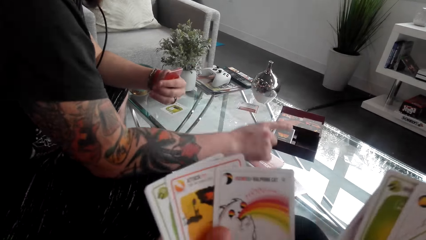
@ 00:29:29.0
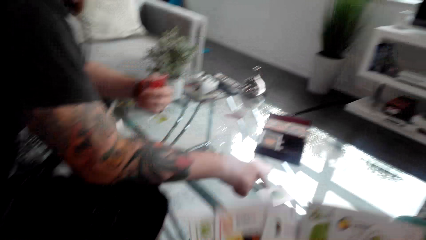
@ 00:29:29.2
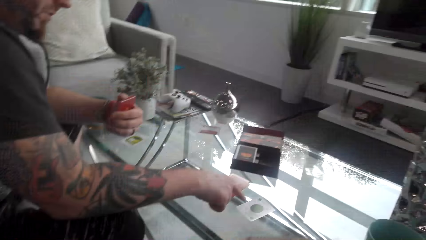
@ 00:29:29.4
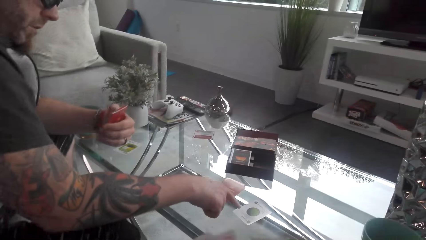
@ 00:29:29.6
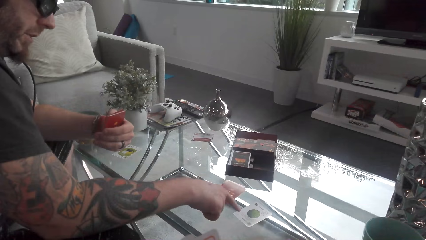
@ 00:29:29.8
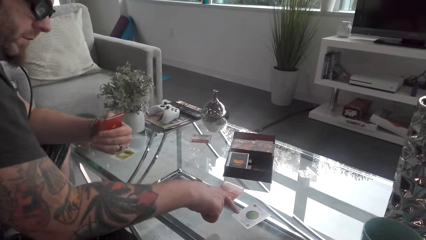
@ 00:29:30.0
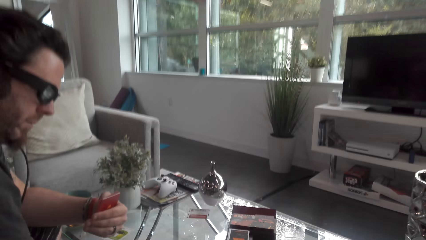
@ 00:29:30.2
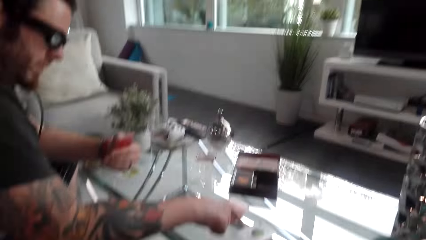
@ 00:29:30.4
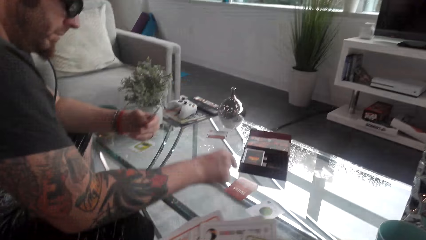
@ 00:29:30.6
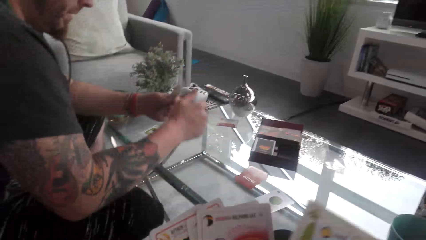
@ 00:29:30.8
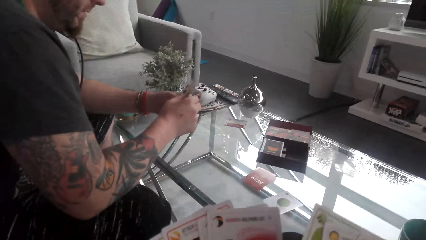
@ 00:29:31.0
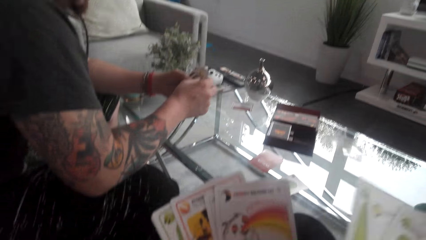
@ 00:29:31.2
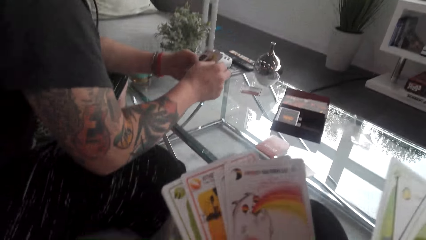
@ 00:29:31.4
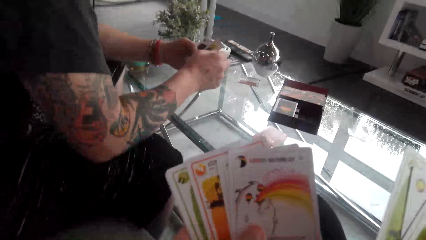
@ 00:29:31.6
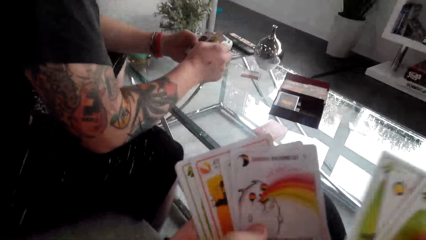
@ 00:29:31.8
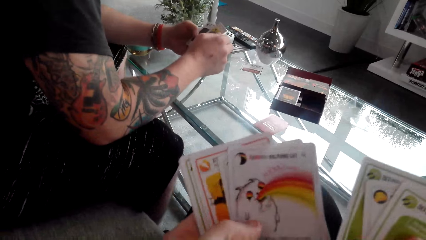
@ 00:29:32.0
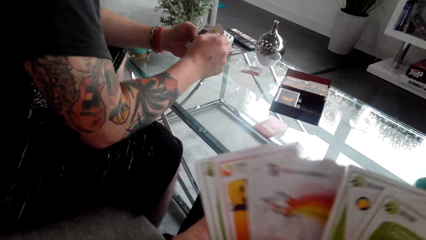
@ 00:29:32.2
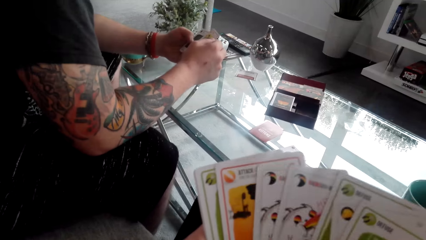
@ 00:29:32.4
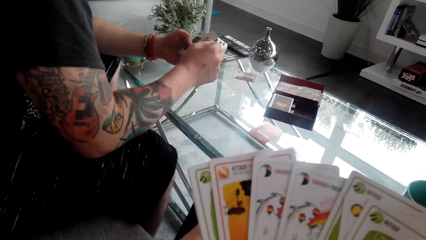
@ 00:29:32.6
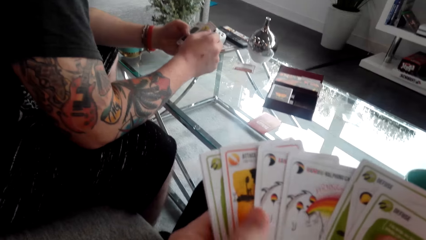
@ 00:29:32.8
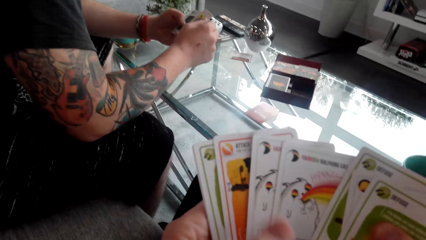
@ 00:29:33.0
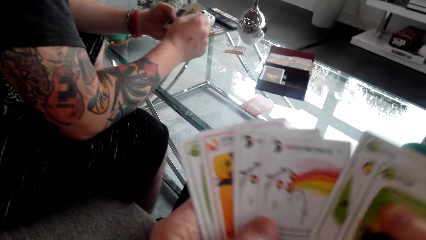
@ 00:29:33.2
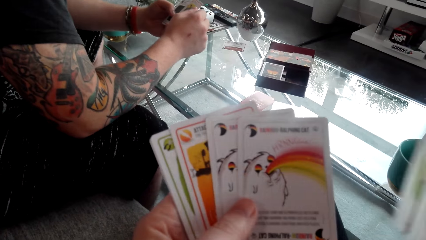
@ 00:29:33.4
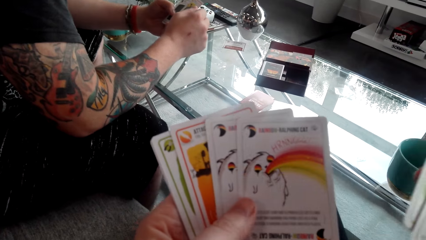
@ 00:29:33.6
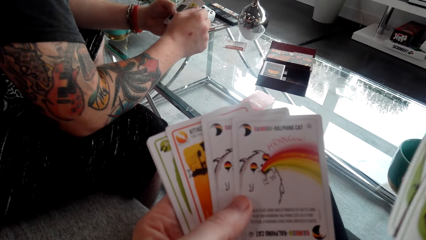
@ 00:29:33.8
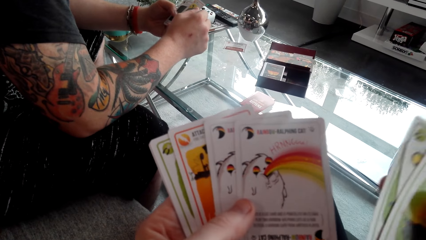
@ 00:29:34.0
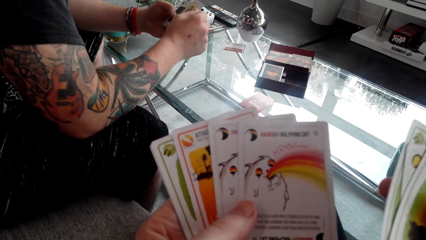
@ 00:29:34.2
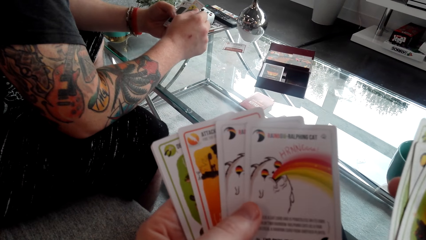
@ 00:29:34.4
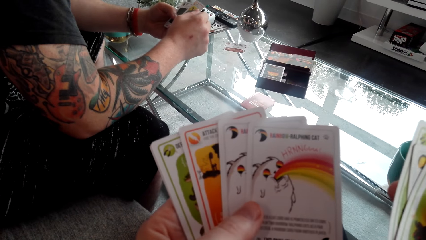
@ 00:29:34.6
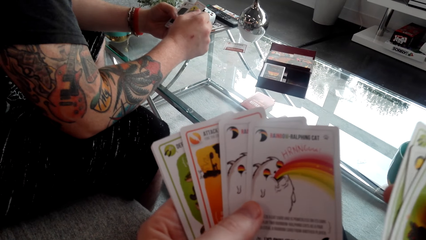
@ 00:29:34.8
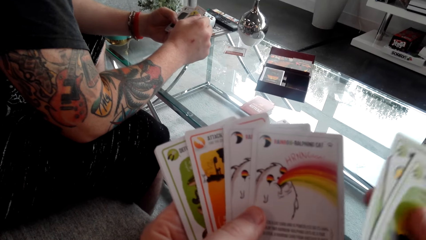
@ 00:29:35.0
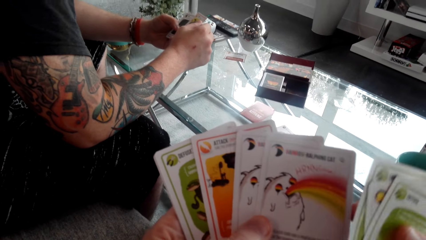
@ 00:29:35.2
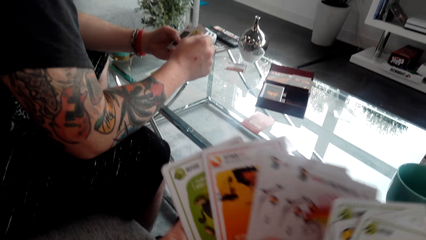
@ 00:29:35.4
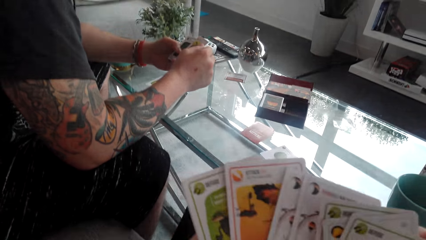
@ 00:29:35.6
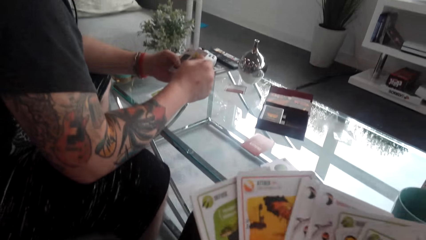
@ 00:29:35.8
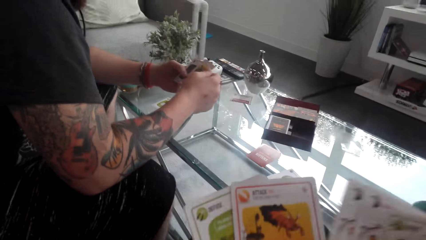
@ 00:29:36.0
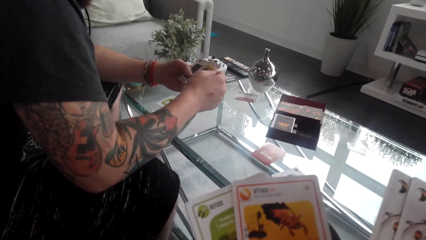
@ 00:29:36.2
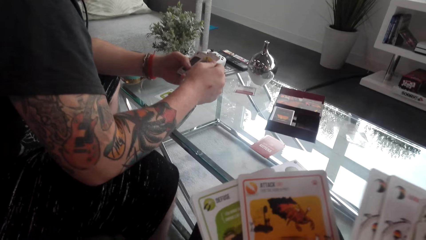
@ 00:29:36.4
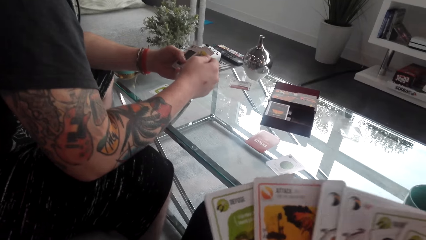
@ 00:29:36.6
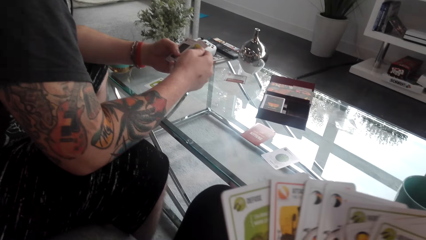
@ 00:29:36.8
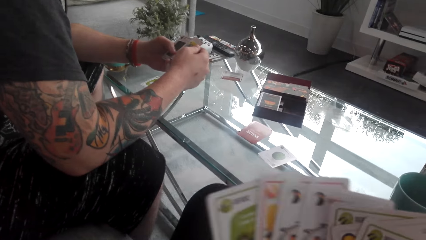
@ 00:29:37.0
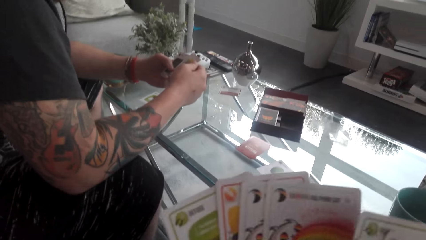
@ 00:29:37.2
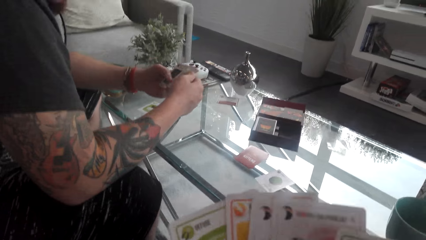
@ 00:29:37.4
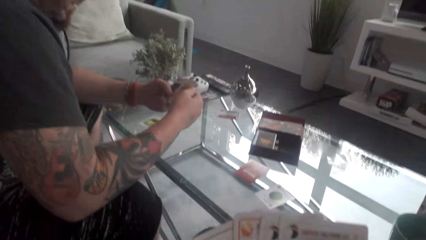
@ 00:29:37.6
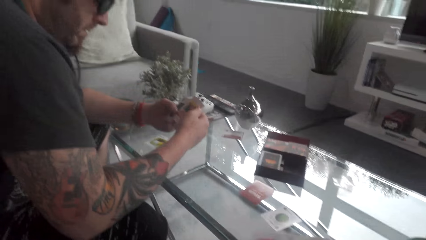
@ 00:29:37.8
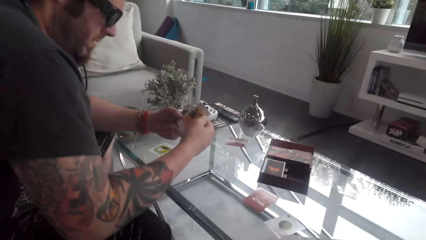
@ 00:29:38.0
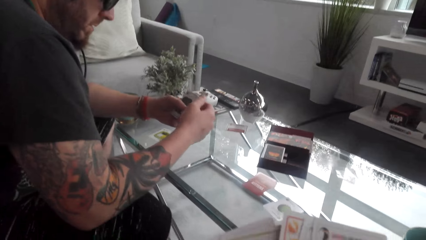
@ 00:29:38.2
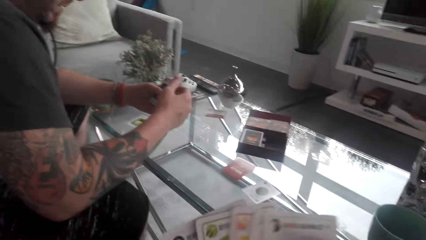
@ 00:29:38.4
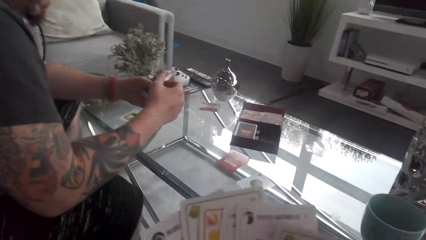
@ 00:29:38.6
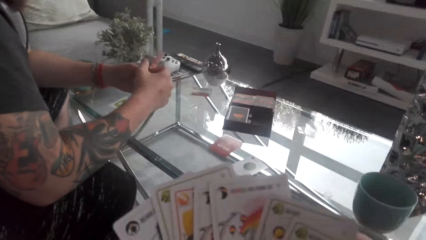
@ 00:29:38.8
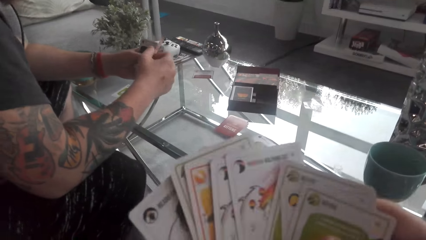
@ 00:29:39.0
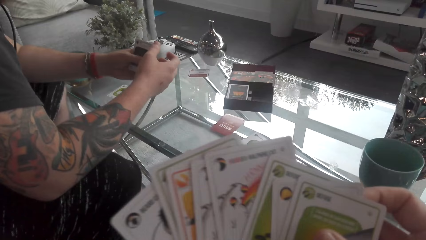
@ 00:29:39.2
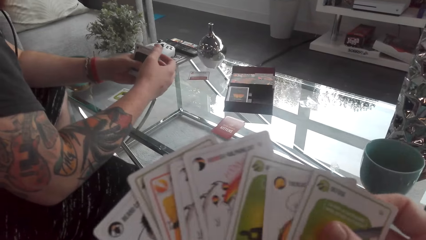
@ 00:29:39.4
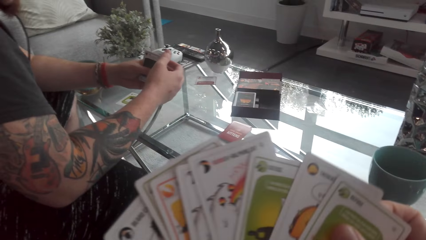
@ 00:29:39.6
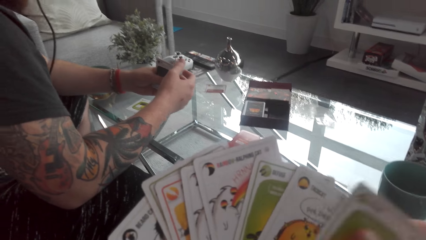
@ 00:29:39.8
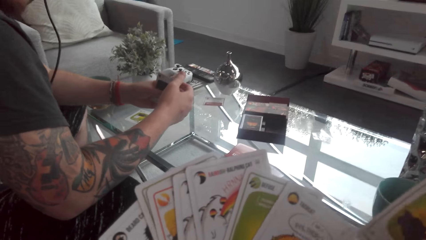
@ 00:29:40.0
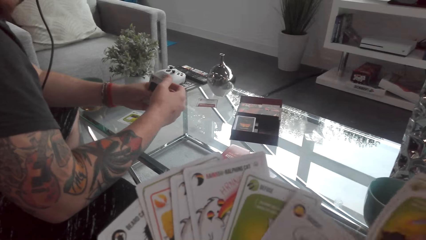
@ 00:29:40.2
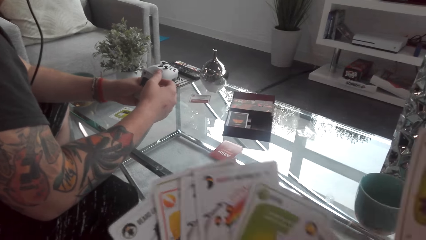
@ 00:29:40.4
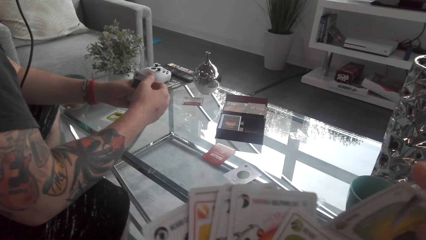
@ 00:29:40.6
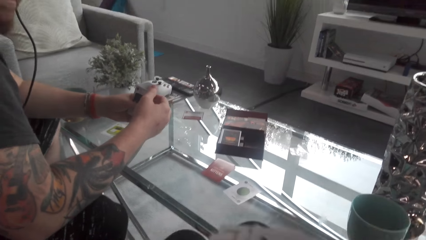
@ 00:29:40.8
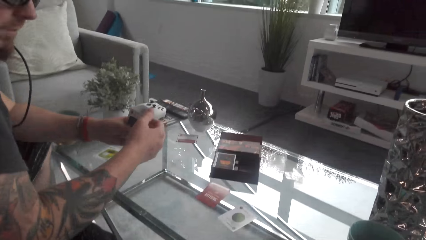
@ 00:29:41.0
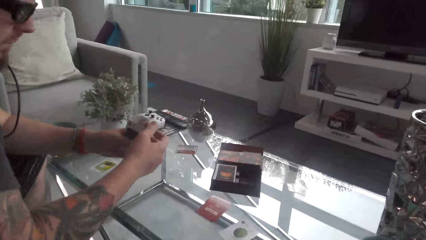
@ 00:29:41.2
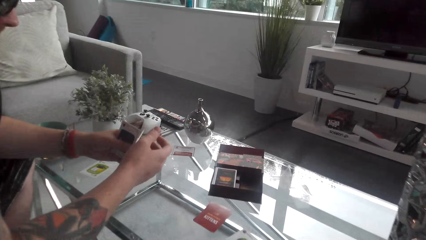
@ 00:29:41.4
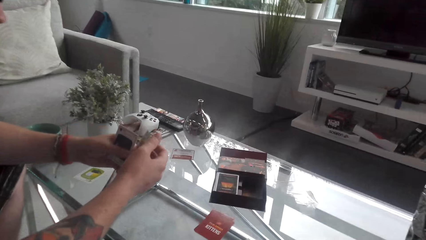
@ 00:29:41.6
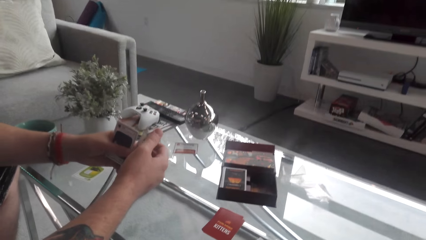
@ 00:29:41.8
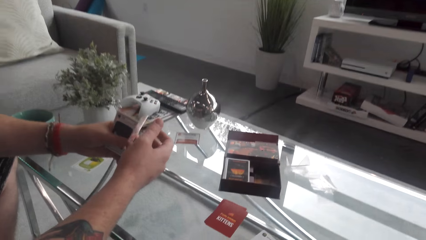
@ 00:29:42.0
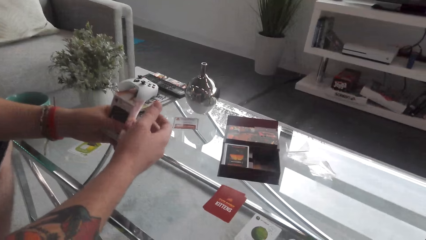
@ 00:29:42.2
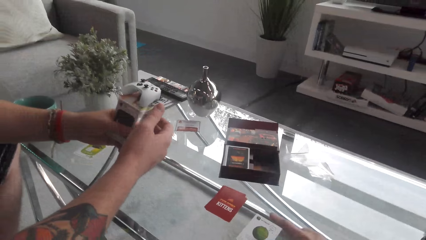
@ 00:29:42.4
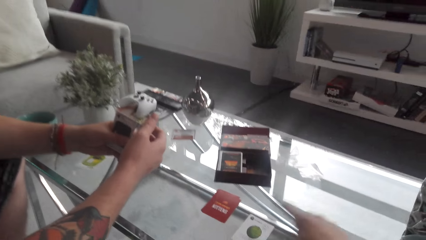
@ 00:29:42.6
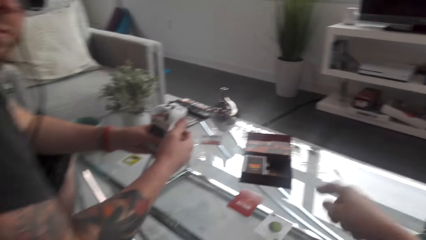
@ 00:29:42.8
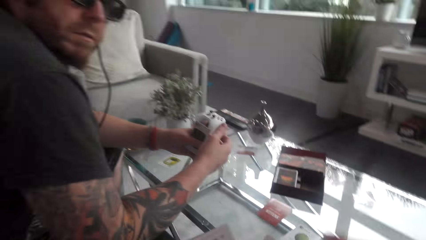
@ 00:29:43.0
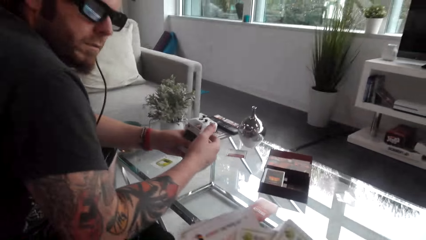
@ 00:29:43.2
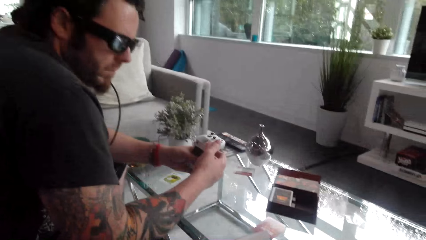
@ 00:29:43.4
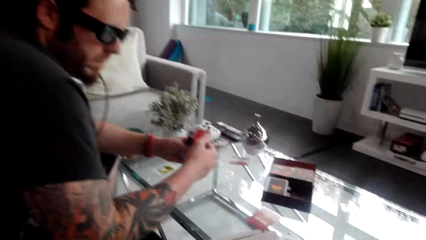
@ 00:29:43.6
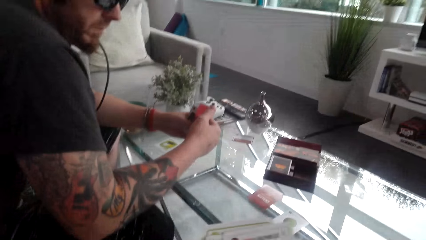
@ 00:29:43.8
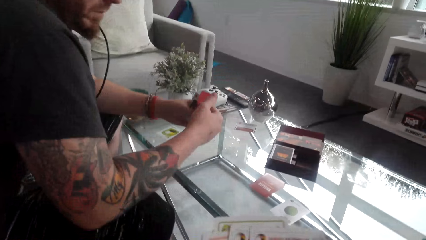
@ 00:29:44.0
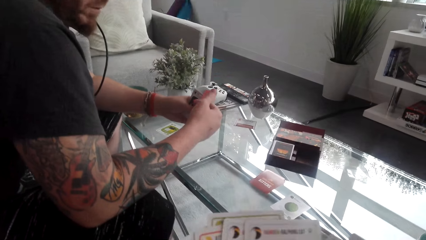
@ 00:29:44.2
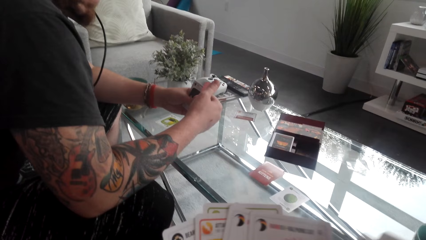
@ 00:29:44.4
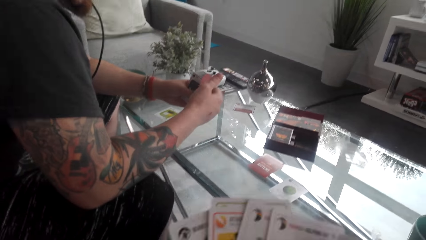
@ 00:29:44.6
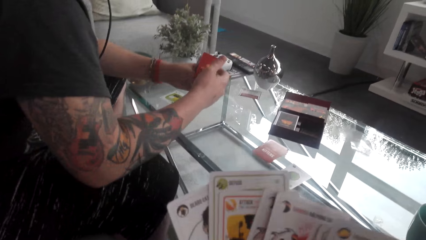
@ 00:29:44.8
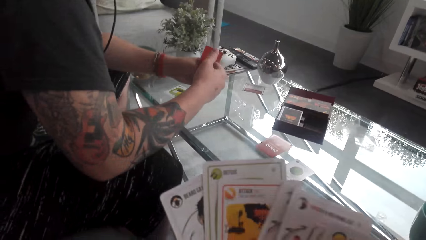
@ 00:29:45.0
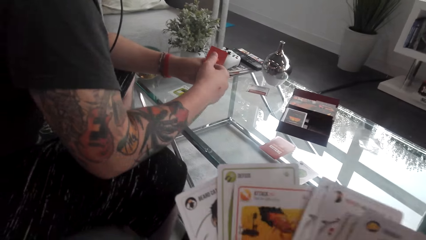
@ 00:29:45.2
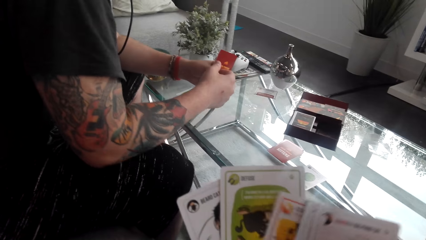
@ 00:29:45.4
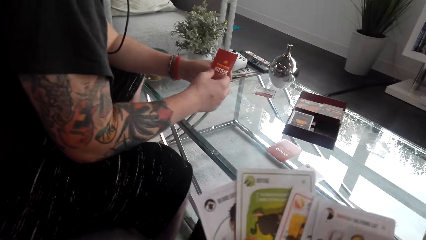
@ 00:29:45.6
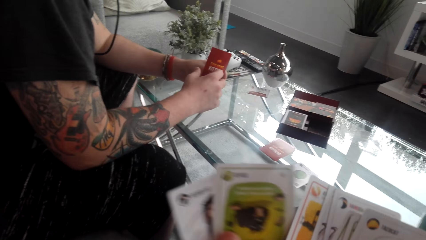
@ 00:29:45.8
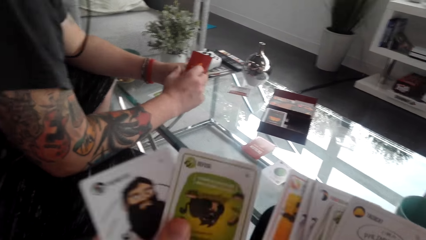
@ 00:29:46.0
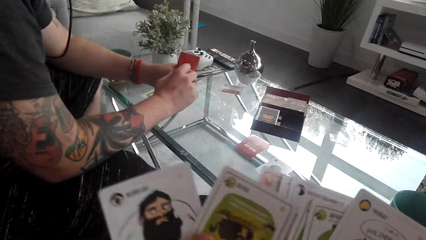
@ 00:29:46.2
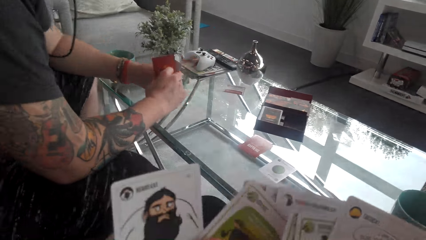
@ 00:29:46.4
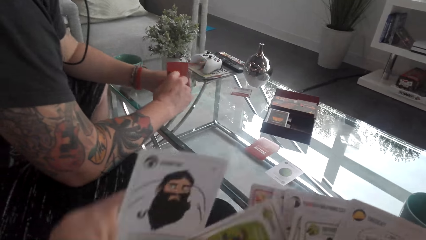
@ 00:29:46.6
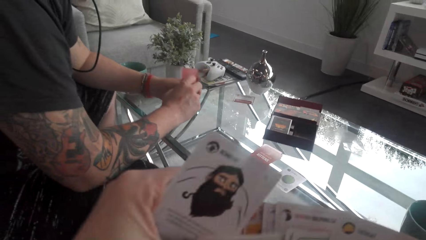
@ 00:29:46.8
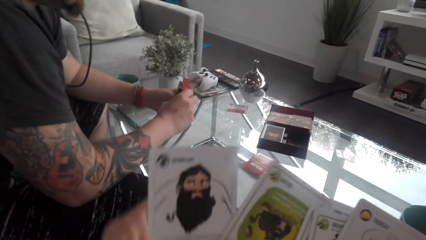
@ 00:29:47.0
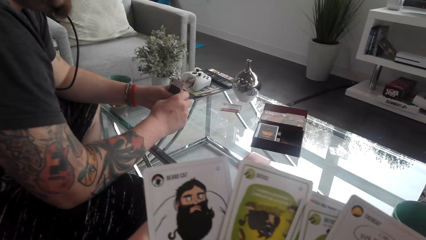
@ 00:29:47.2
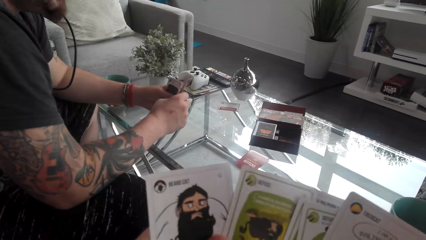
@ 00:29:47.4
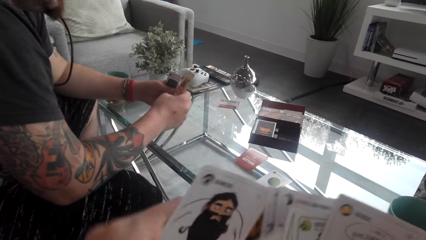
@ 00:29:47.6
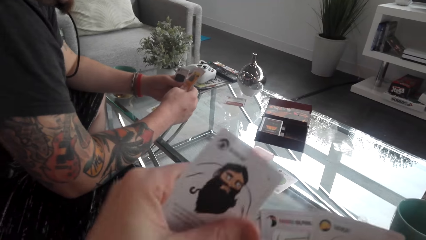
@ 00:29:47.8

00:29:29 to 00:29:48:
A man converses with the camera wearer. The man points at the card. The camera wearer looks through the cards. They converse with the man. The man taps the card. The man converses with the camera wearer. The camera wearer points at the card. They converse with the man. They look through the cards.
